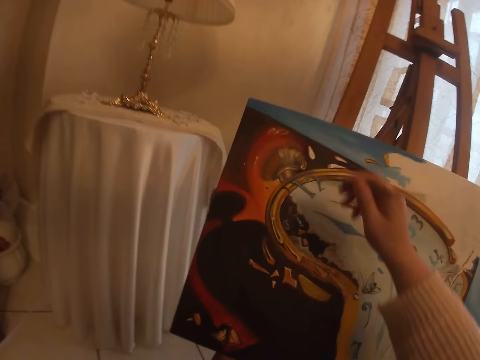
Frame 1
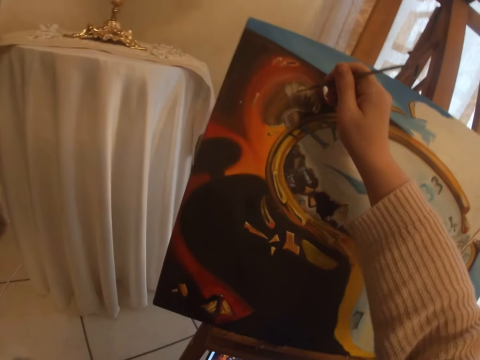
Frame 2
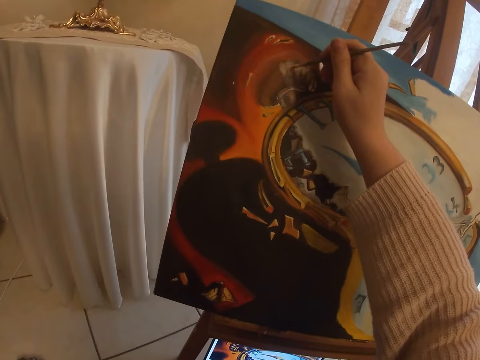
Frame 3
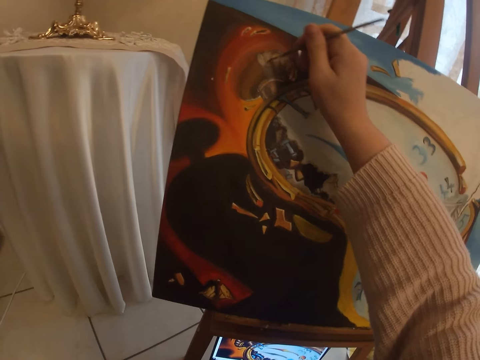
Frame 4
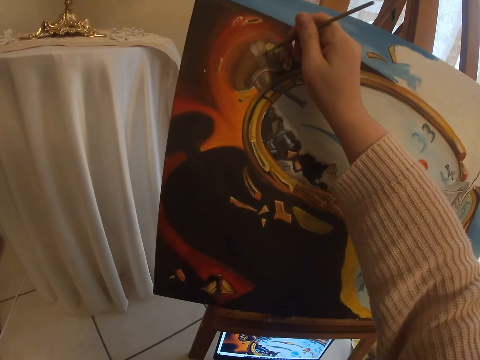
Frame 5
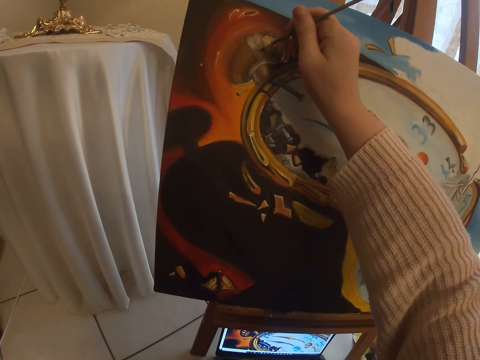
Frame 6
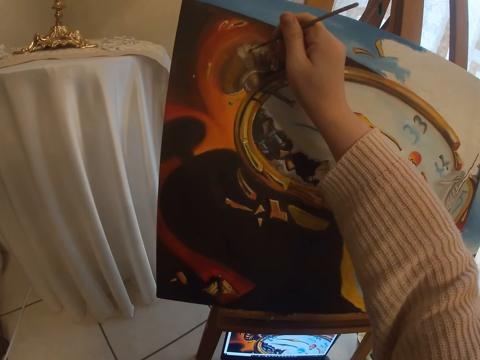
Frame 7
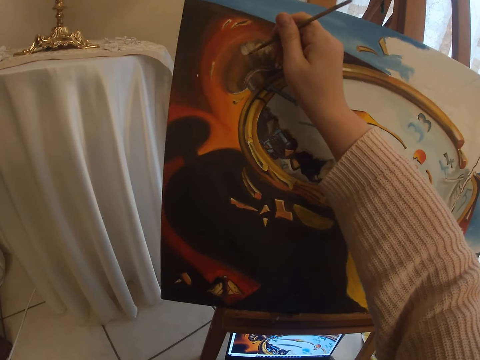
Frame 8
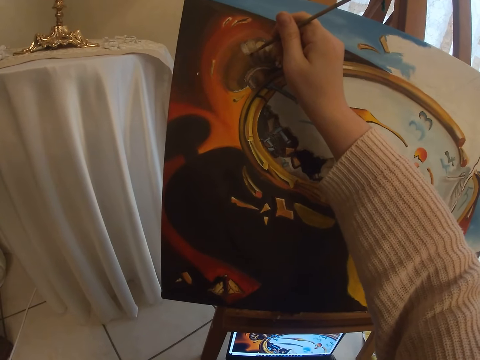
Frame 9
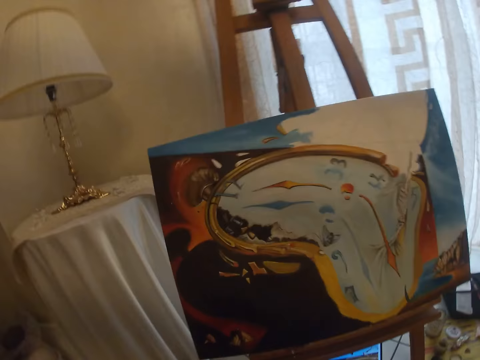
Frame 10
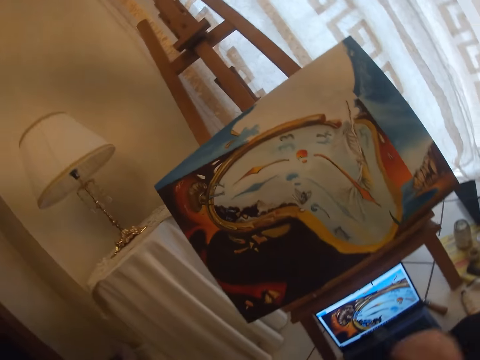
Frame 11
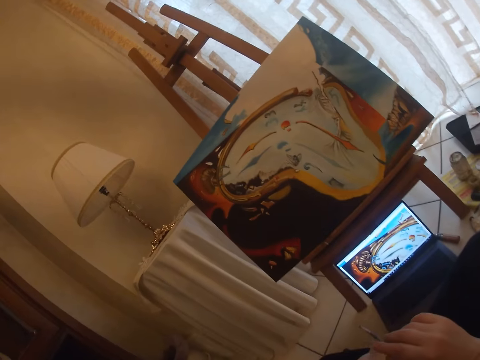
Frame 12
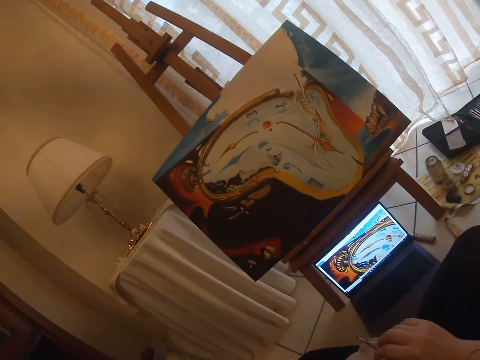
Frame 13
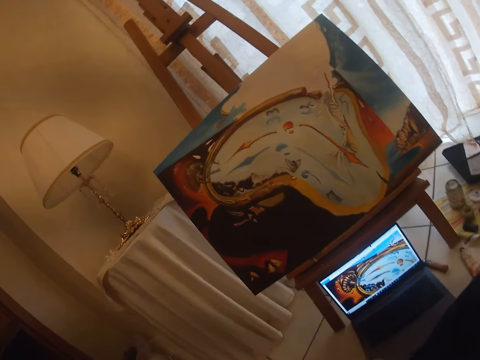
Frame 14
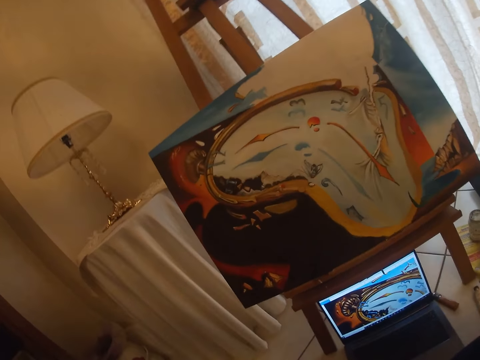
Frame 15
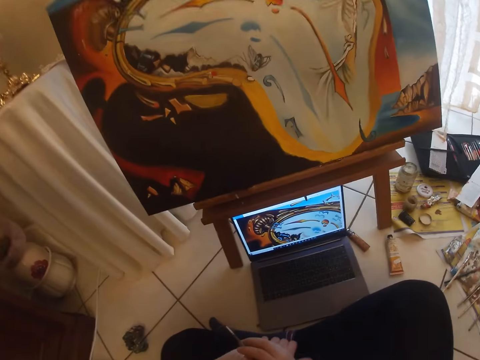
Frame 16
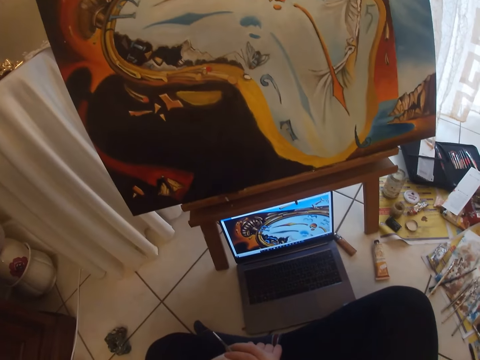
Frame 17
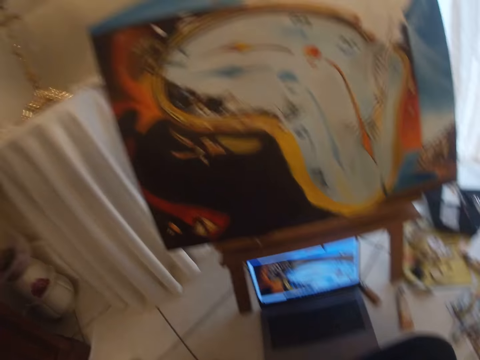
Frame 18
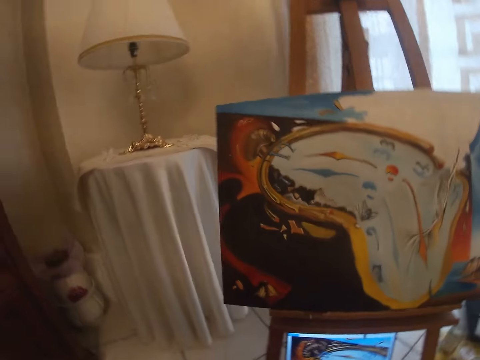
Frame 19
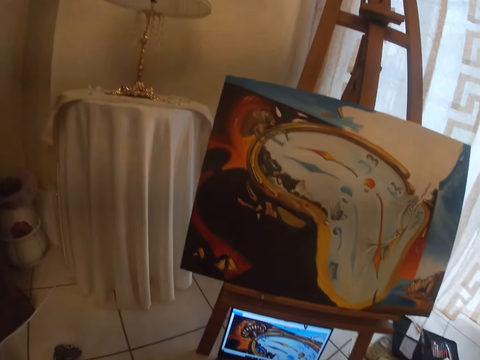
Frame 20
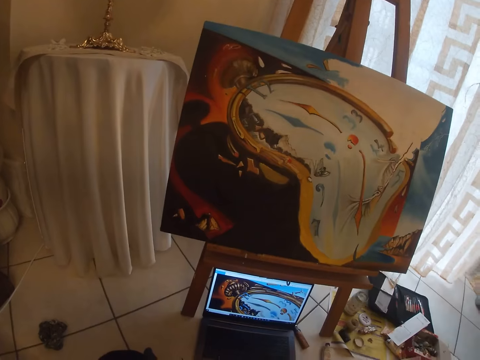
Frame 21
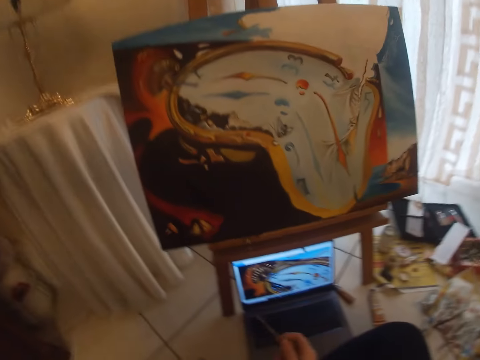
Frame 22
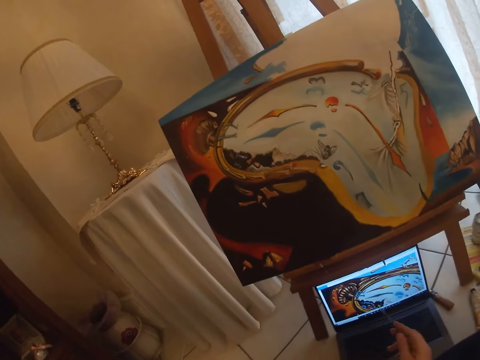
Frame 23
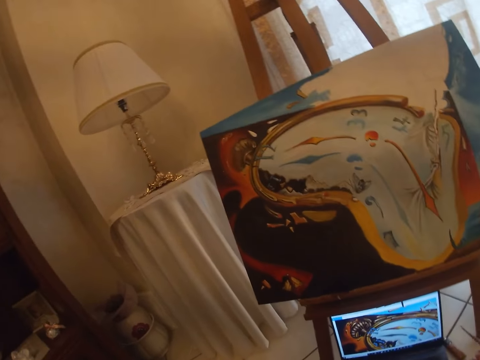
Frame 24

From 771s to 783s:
The camera wearer paints with the brush in her right hand the art on the canvas. She checks the screen of the laptop.

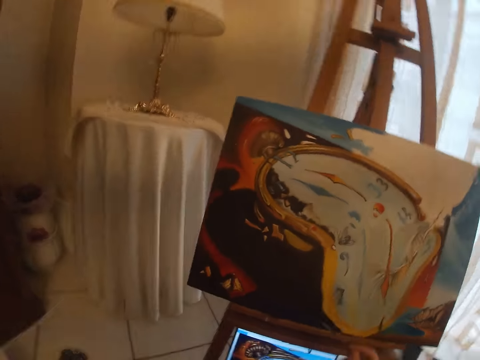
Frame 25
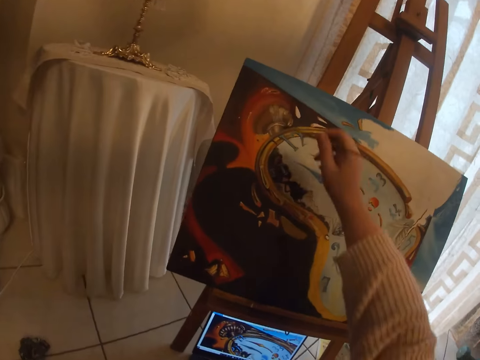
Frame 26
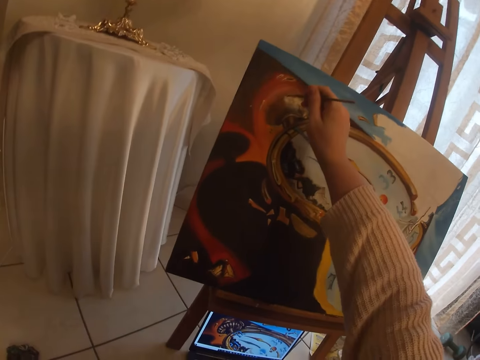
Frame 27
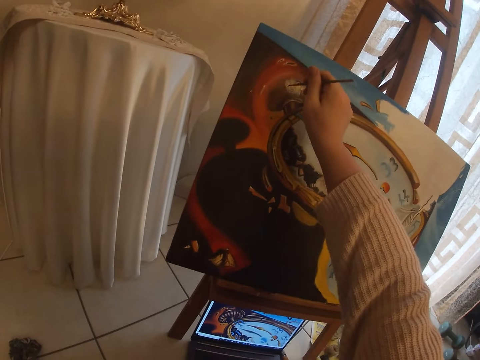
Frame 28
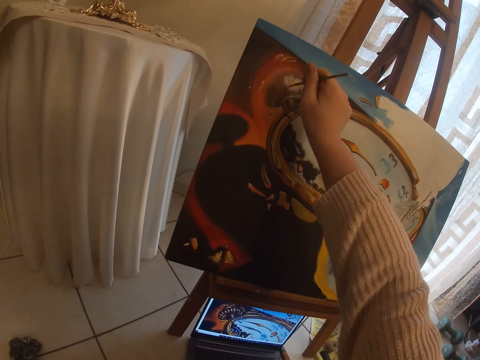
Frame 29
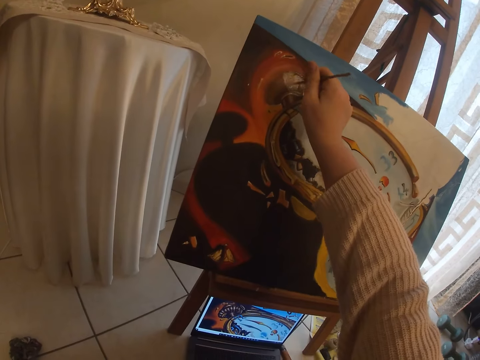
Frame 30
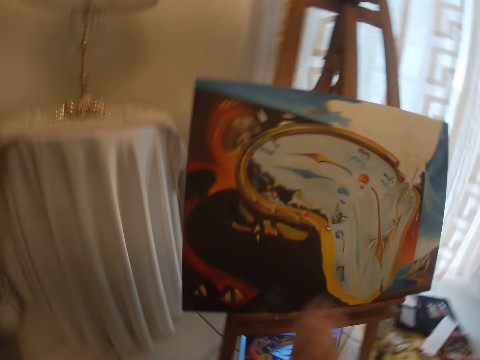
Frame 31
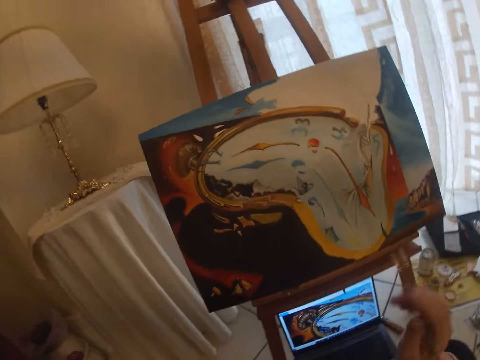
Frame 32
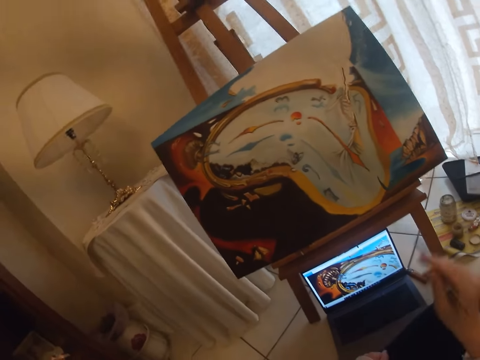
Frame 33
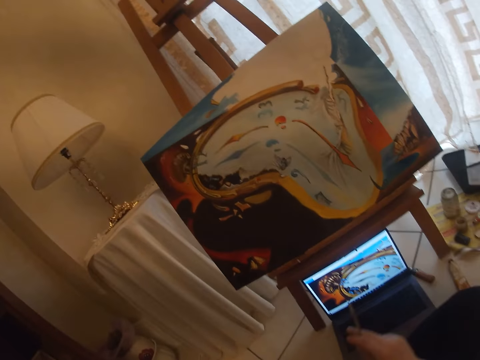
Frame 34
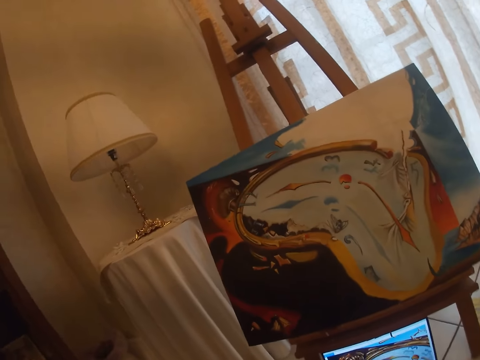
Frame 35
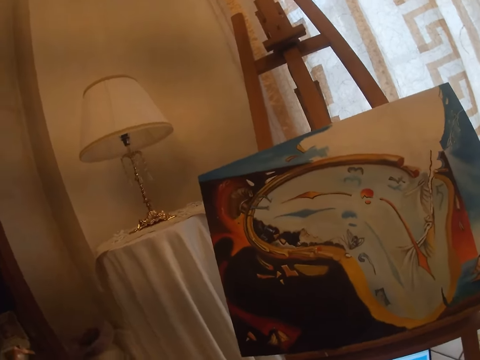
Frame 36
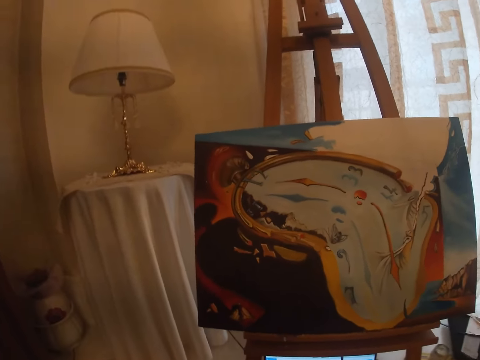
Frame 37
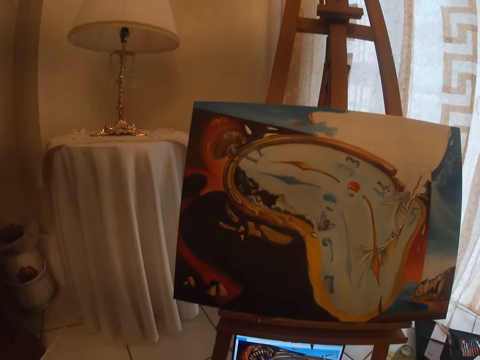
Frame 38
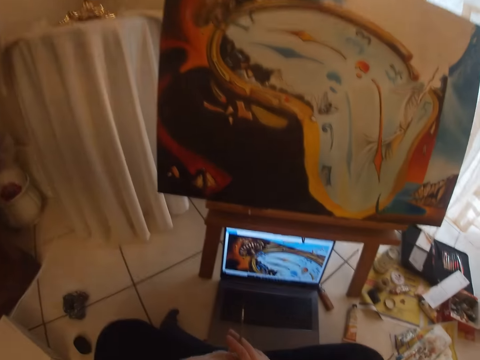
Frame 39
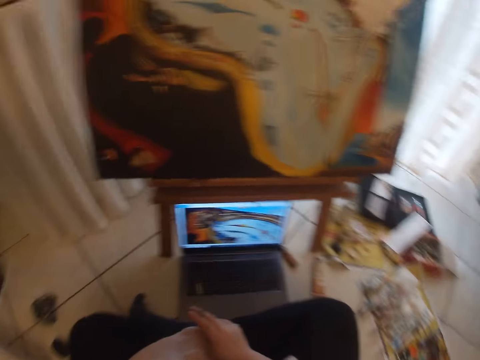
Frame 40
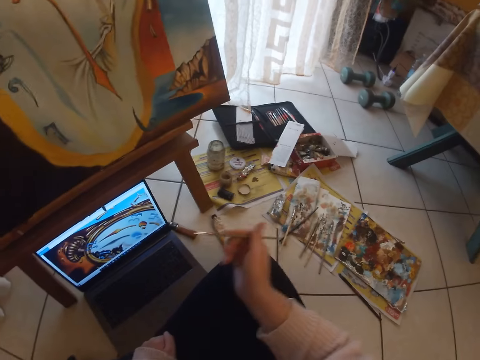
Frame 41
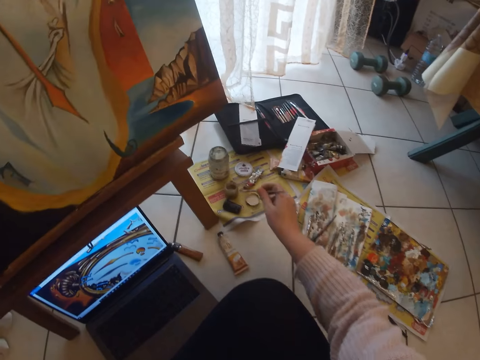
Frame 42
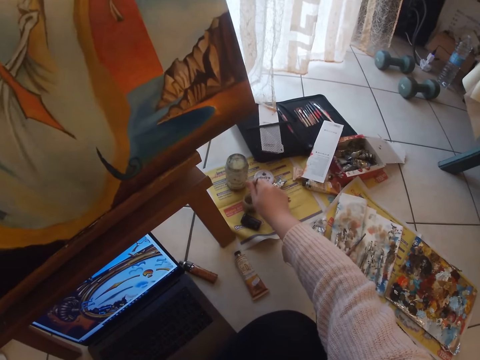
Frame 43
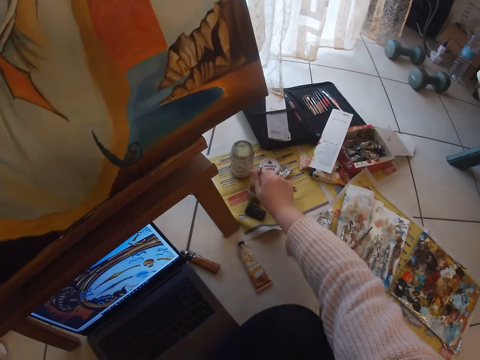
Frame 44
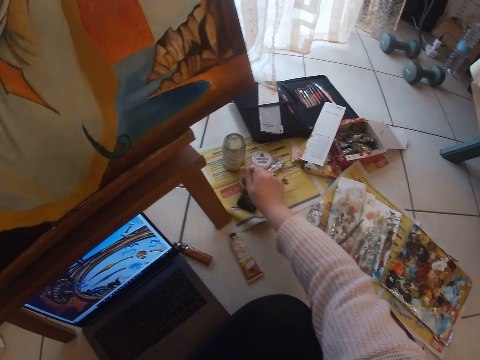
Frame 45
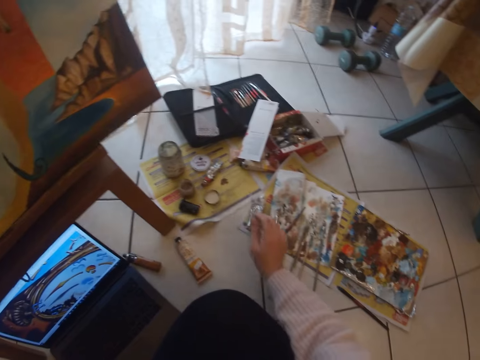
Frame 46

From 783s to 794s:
The camera wearer paints with the brush in her right hand the art on the canvas. She checks the screen of the laptop. She looks at the painting. She dips the paint brush in a paint can. She cleans the brush in her hand in the small cup on the floor.

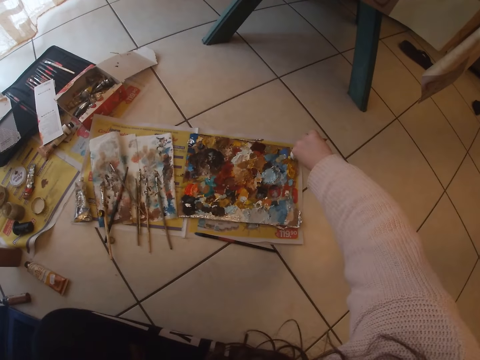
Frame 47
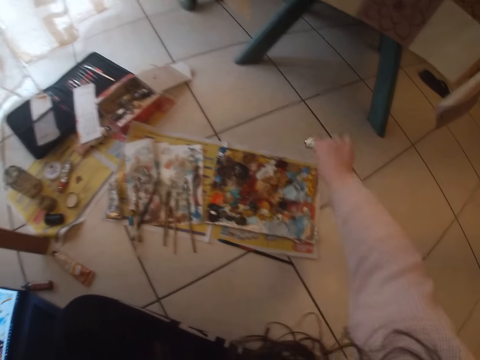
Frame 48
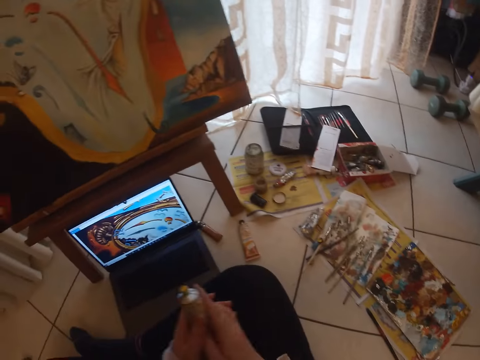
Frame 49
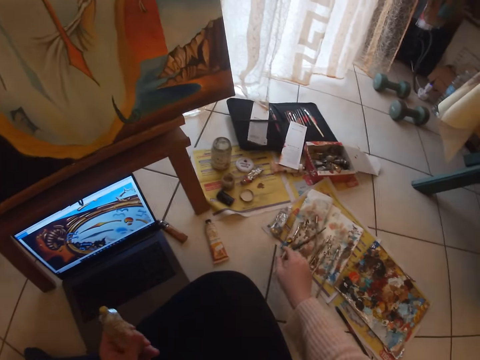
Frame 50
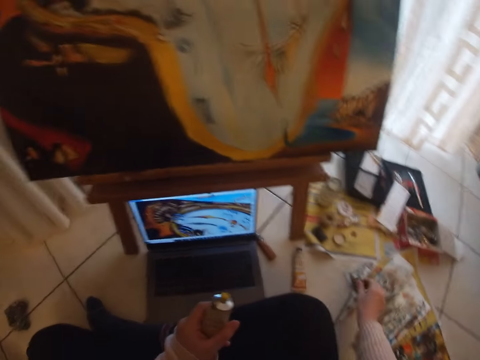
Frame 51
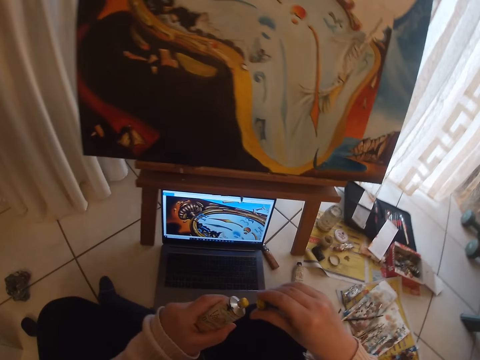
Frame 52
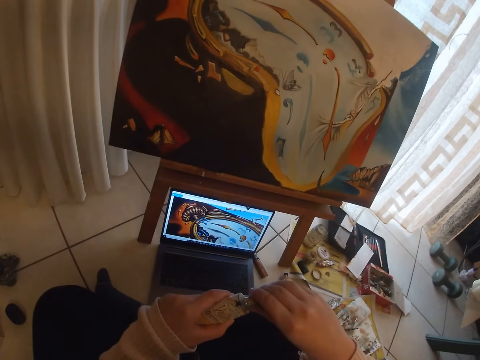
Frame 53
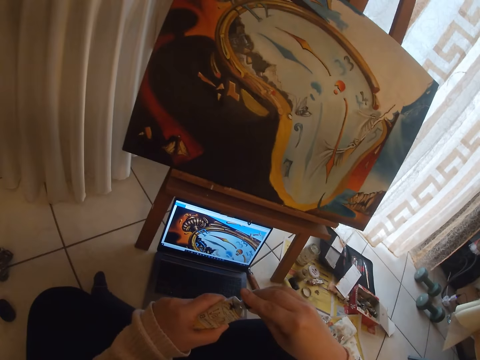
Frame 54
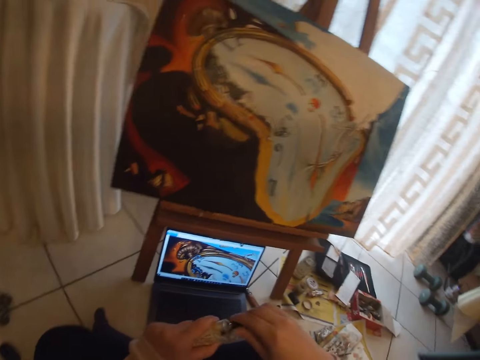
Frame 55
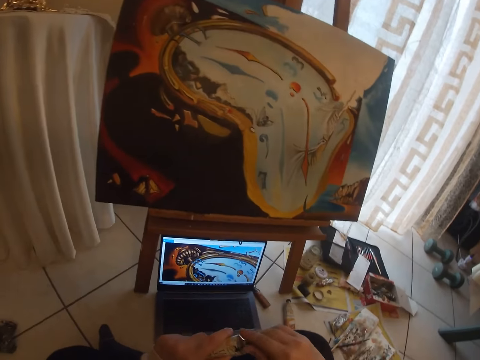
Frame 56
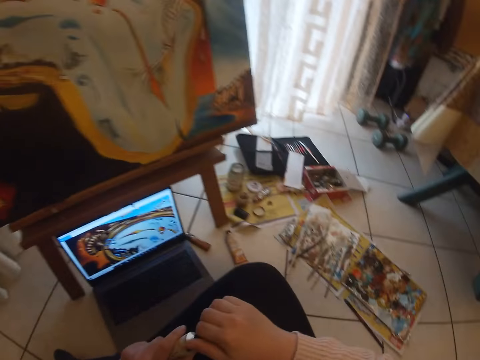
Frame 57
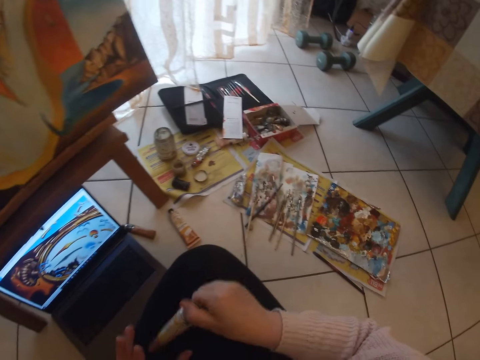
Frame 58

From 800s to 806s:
The camera wearer applies the paint on the paint board with a hand. They switch the ink bottle to the other hand. They pick a paint bottle with a hand. They pick the cover of the tube from the floor. They close the paint bottle or tube with a lid.
